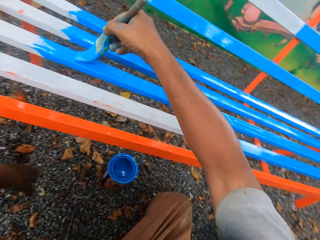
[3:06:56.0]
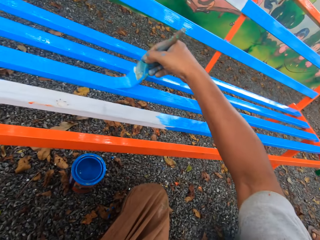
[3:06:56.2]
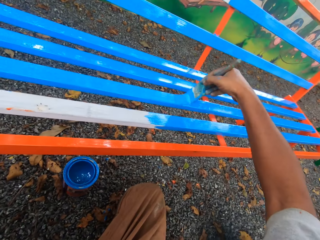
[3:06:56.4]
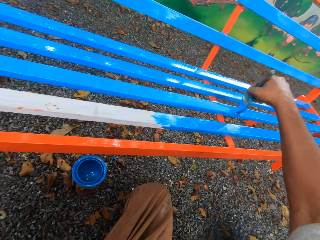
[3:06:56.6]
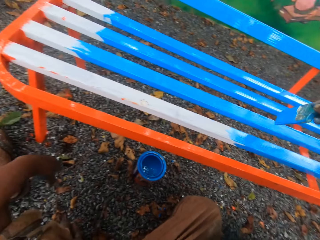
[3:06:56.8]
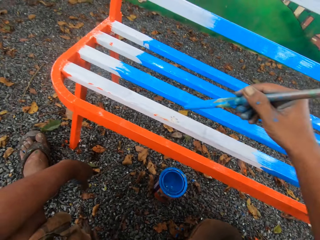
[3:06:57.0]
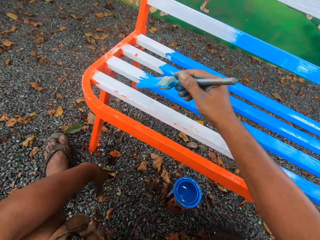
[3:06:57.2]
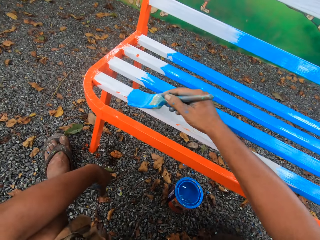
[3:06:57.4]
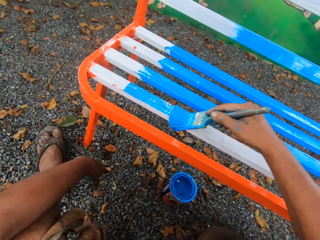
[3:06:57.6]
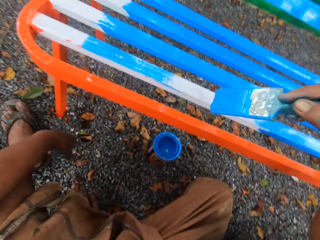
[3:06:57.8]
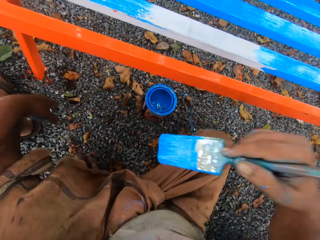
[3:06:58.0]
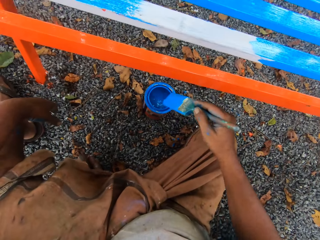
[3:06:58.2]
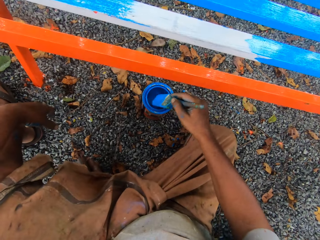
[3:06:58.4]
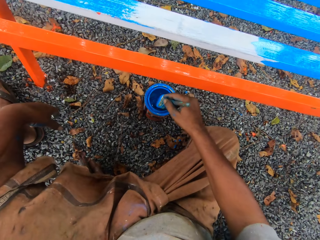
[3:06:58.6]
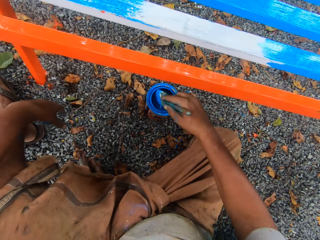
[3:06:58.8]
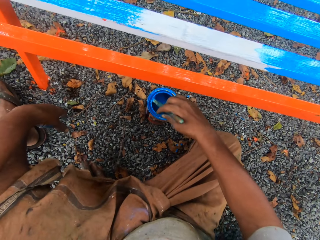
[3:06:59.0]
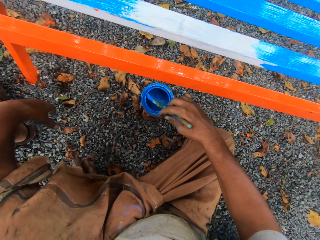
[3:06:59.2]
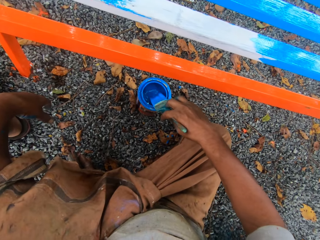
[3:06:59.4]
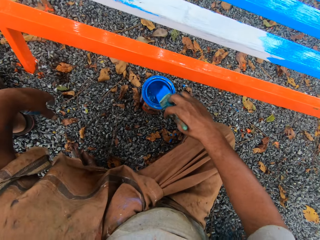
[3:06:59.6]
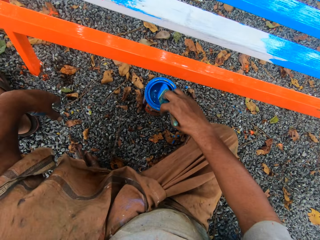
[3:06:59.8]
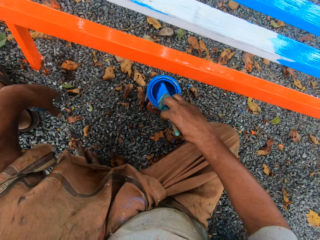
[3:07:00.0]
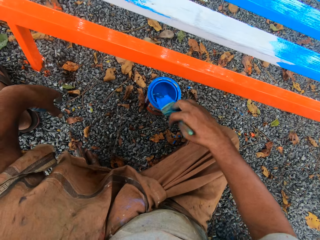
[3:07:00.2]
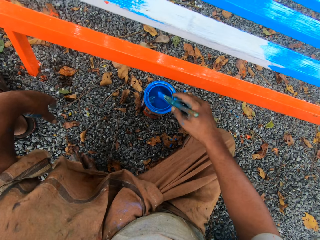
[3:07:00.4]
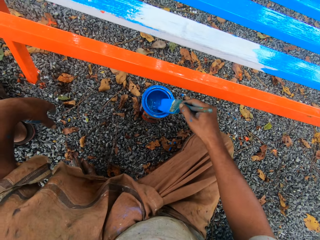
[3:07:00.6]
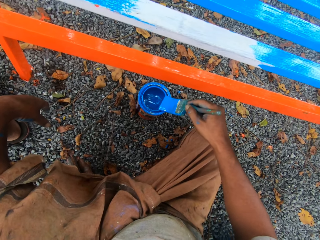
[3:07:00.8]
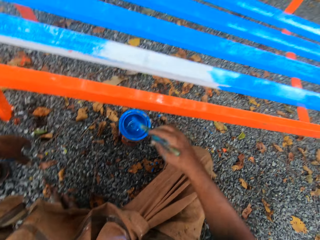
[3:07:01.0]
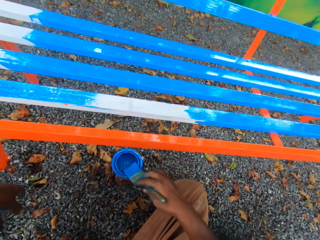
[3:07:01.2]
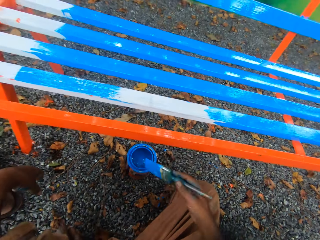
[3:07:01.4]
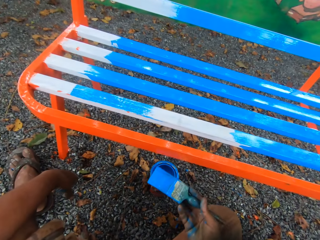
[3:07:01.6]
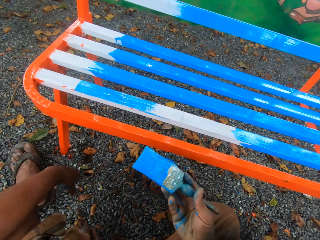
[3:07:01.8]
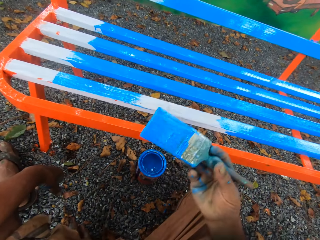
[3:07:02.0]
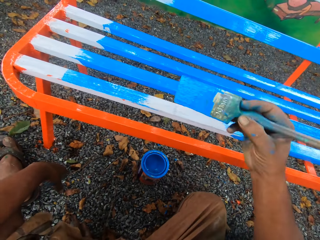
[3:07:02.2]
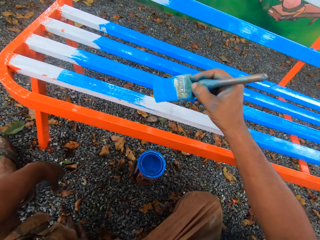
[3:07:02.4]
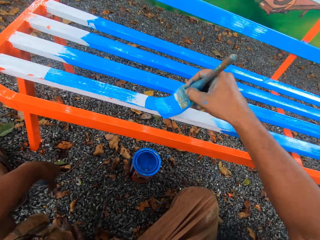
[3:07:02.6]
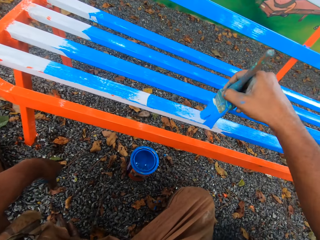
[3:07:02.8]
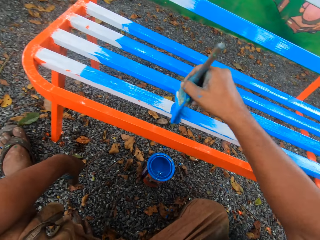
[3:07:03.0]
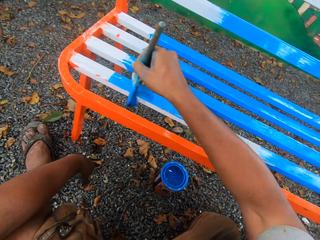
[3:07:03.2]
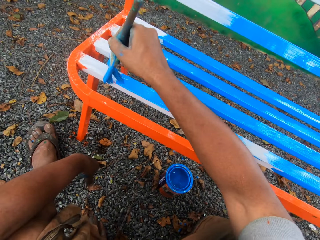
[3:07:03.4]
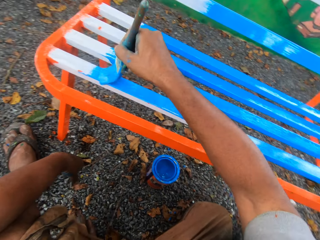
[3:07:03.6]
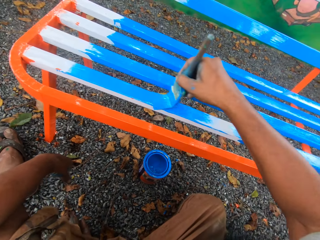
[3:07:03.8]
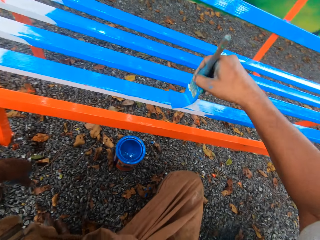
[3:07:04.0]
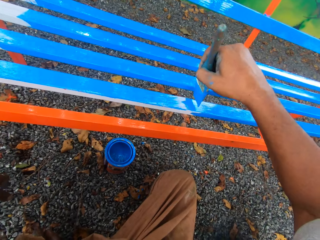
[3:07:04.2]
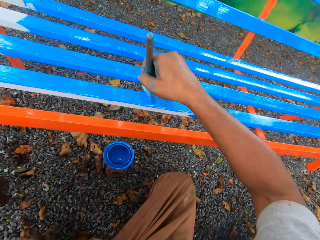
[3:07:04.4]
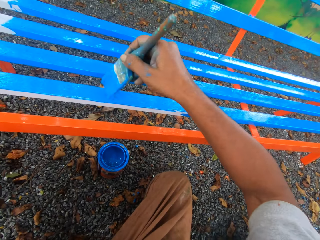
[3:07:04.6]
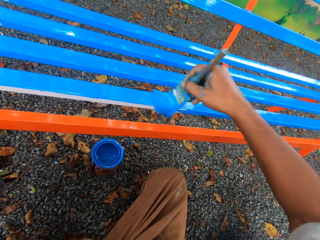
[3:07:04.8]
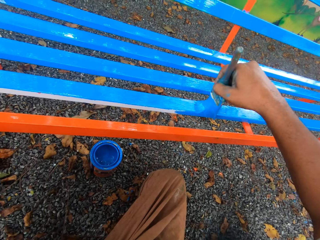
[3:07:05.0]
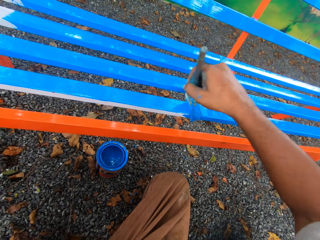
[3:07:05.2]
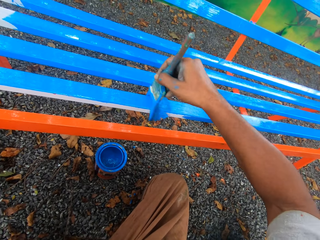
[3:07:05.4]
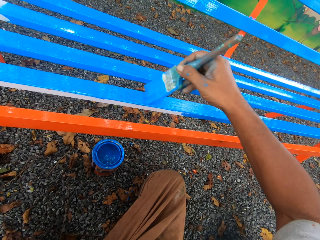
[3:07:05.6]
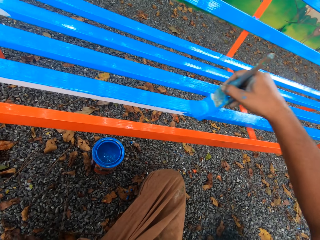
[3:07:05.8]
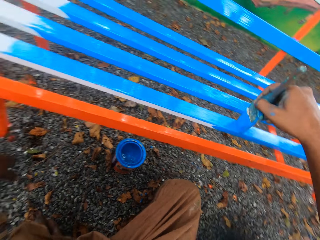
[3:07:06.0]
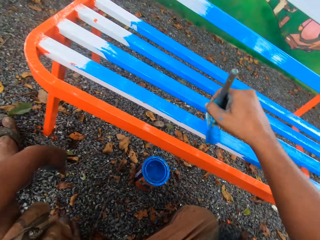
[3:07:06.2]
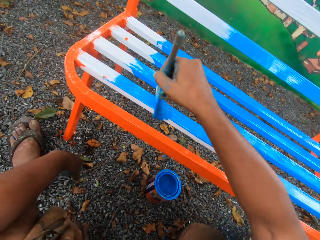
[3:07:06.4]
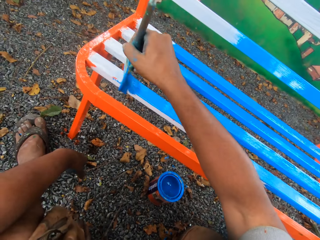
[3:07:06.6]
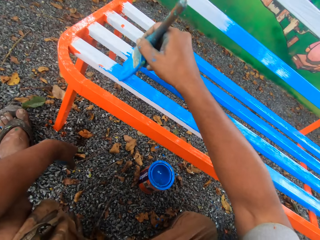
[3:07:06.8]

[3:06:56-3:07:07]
The camera wearer dips the paint brush in his right hand into the container of paint on the floor. He cleans the paint brush with the mouth of the paint container. He paints the chair with the paintbrush in his right hand.

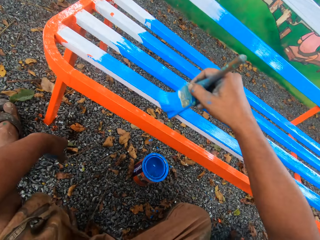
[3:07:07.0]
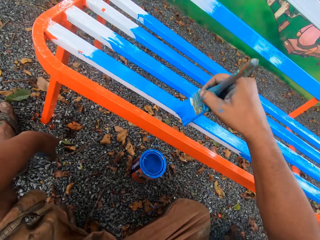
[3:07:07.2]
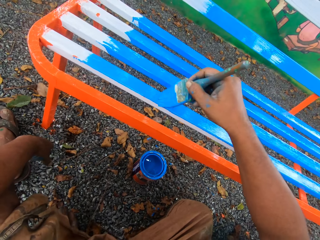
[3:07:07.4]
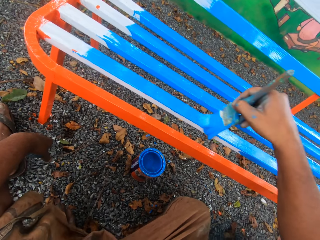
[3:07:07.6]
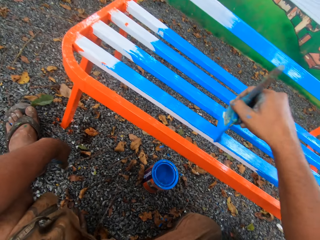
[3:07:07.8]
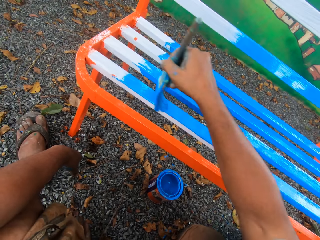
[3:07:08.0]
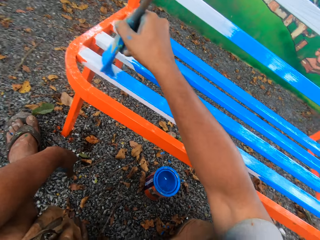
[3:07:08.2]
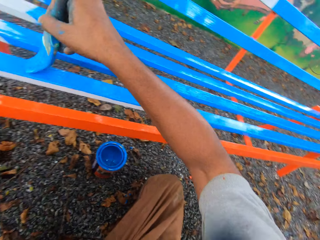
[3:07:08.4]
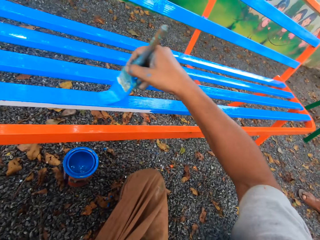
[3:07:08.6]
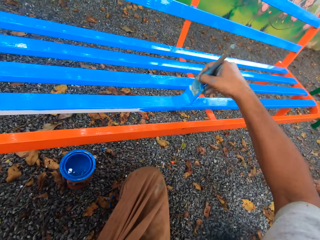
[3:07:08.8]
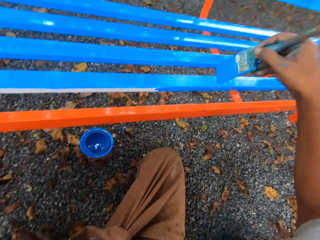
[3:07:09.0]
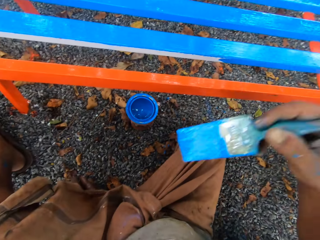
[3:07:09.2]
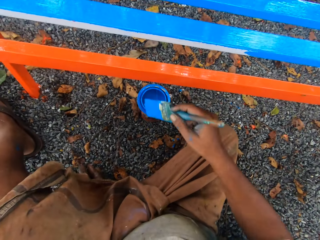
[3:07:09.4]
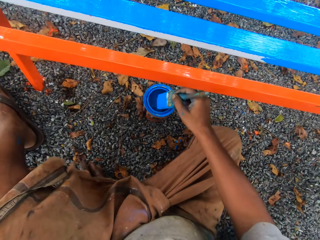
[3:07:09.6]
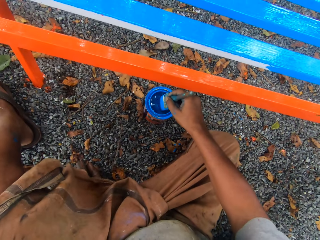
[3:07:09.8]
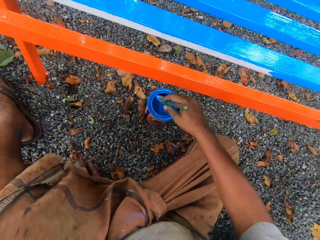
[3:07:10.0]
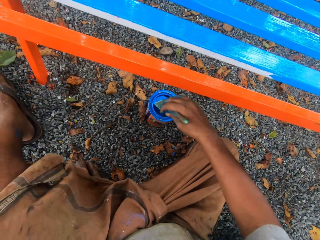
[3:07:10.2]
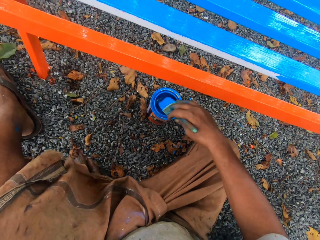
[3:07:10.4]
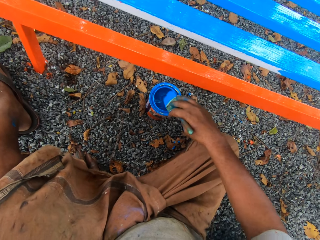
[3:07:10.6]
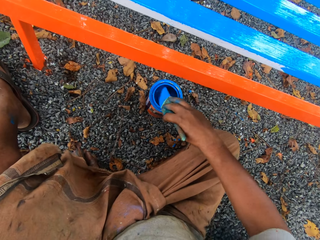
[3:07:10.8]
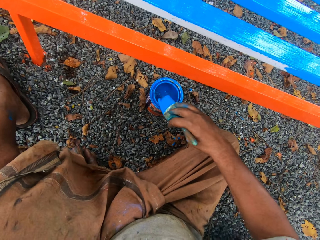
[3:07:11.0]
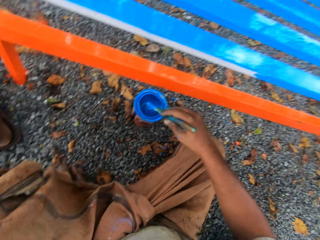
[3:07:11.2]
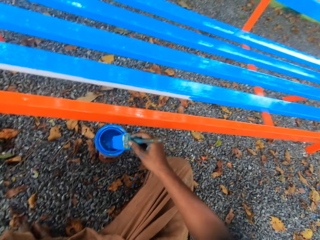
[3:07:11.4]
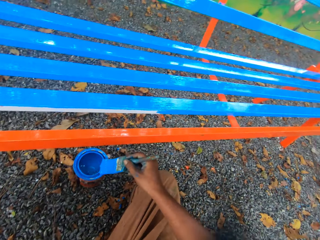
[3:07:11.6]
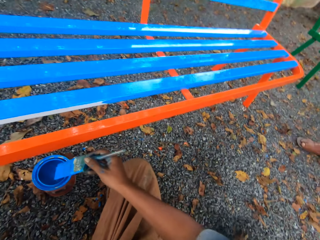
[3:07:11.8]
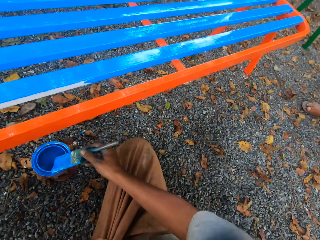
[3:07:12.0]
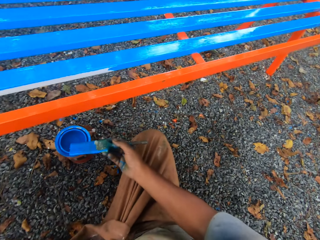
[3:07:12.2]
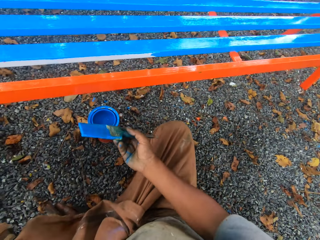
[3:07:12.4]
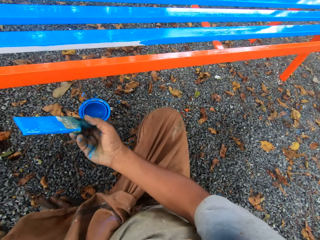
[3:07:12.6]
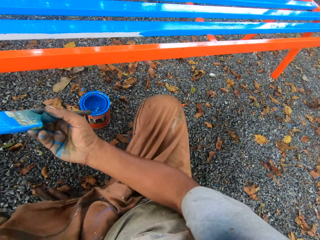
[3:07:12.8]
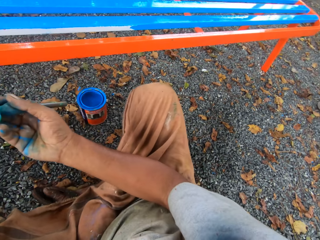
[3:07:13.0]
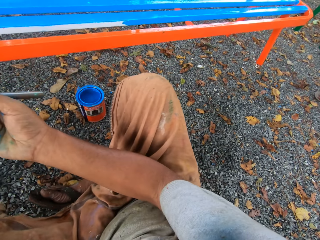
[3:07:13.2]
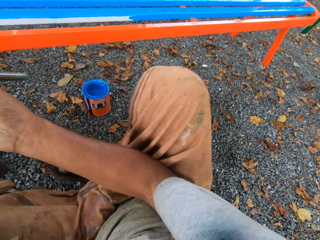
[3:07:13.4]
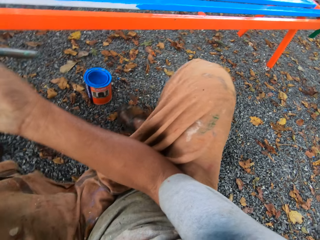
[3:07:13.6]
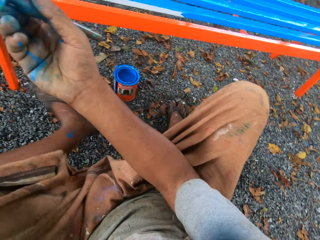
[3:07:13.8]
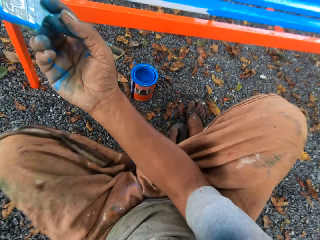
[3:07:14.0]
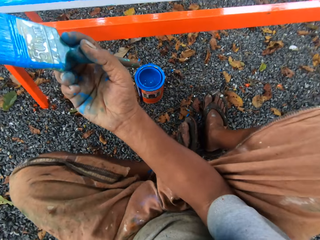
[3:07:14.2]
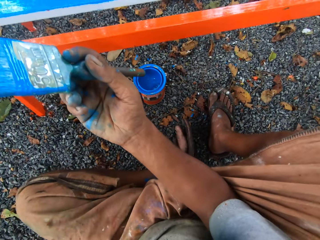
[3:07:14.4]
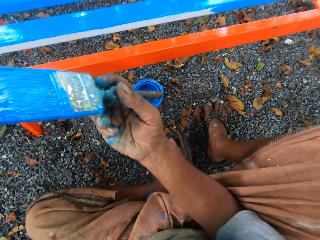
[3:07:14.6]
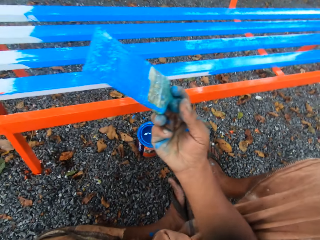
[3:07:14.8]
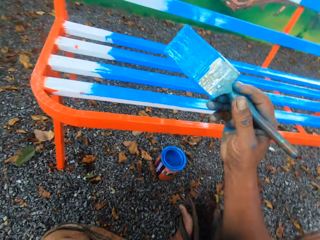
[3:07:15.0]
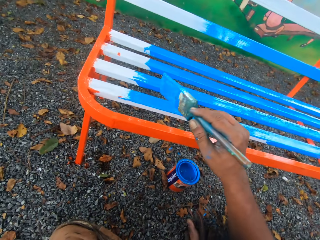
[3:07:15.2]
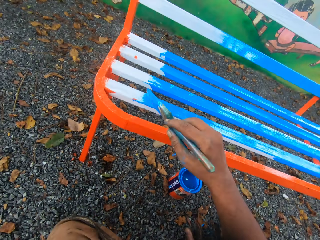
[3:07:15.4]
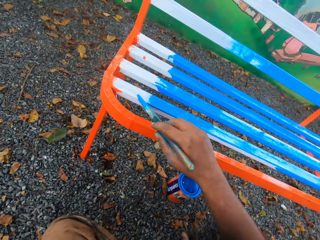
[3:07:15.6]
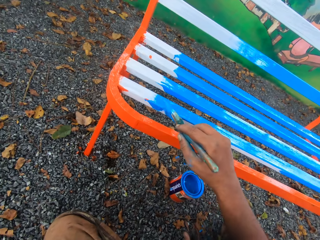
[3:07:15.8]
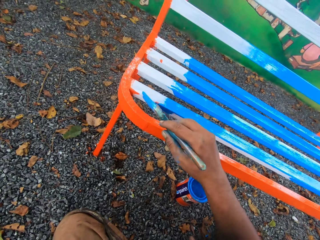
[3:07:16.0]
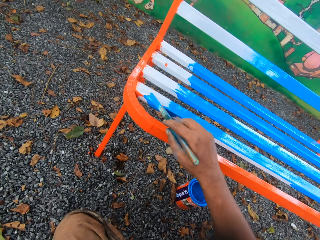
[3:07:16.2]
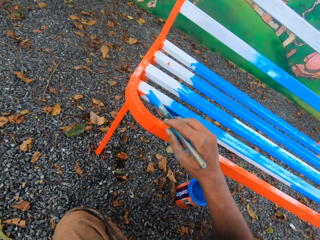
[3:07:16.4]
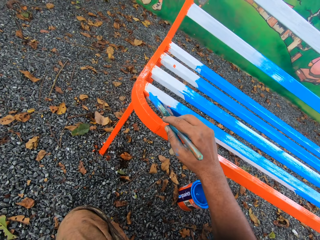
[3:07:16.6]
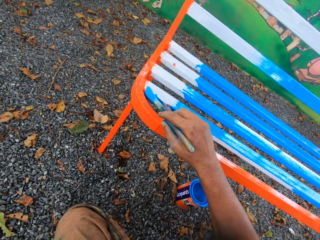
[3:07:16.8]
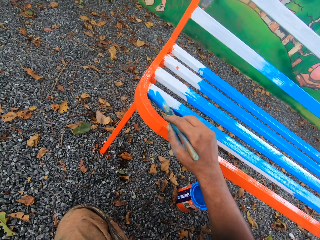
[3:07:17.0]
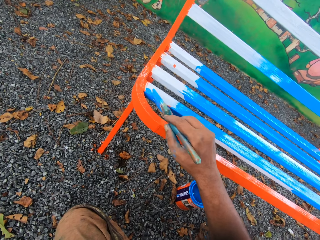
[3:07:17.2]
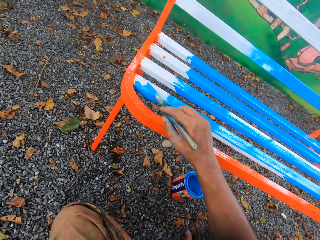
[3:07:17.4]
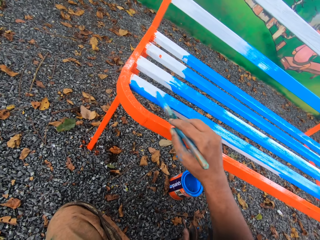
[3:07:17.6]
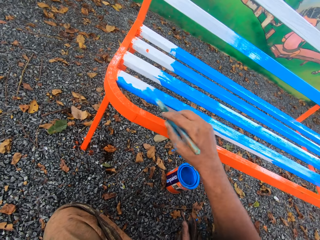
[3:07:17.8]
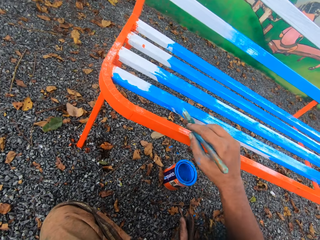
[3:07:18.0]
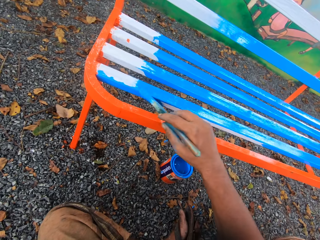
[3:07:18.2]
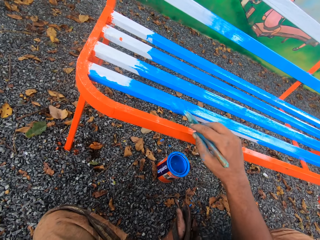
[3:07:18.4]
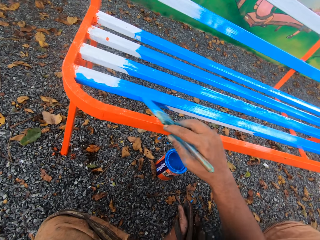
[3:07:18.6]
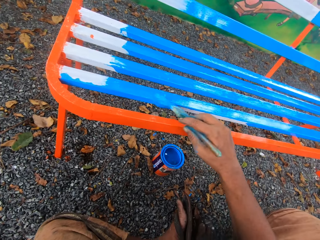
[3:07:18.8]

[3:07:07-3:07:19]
A person stands beside the camera wearer. The camera wearer dips the paint brush in his right hand into the container of paint on the floor. He cleans the paint brush with the mouth of the paint container. The person stands beside the camera wearer. The camera wearer adjusts his position along the metal bench or chair. He paints the chair with the paintbrush in his right hand.
